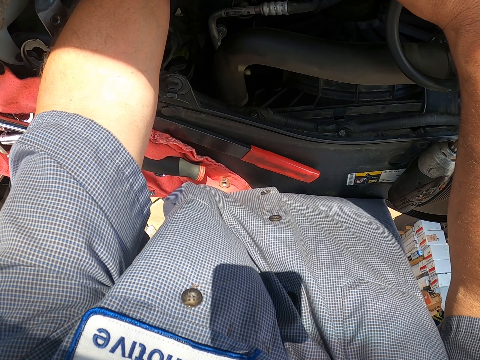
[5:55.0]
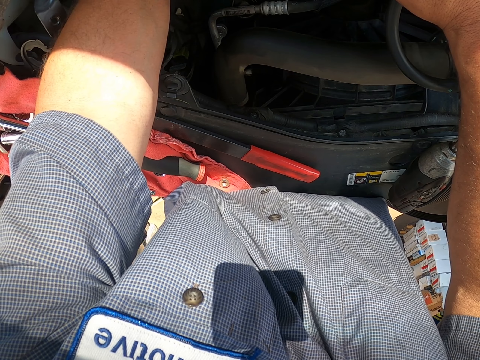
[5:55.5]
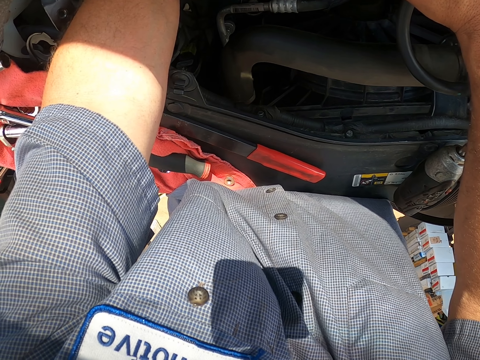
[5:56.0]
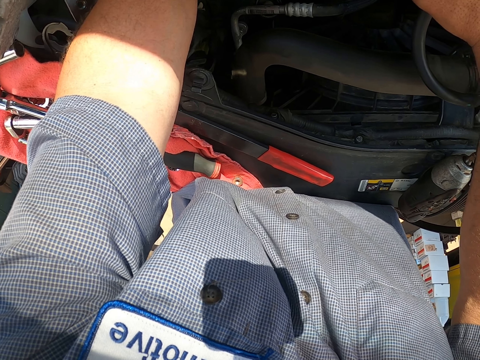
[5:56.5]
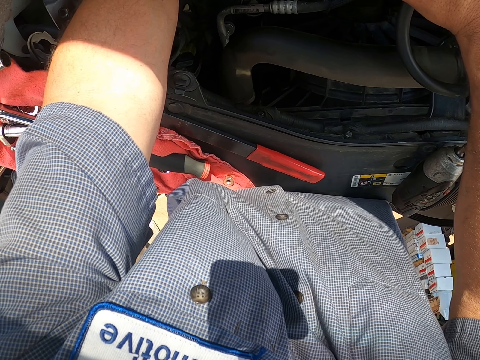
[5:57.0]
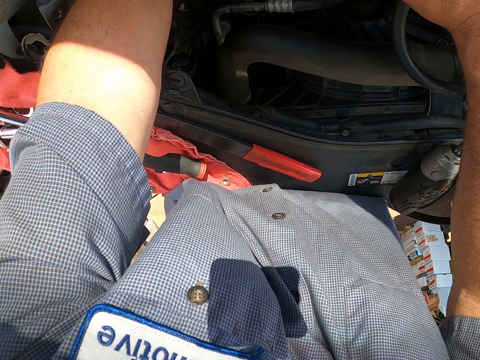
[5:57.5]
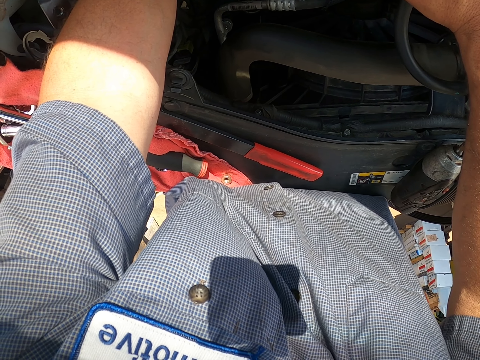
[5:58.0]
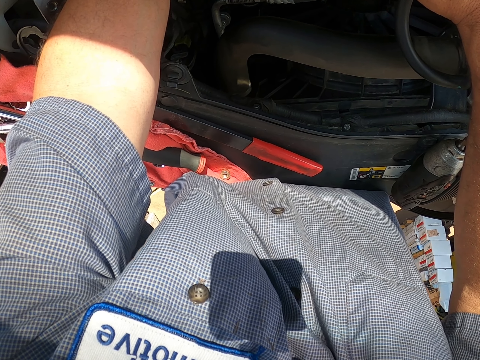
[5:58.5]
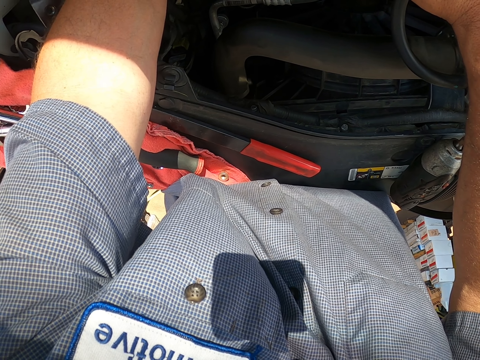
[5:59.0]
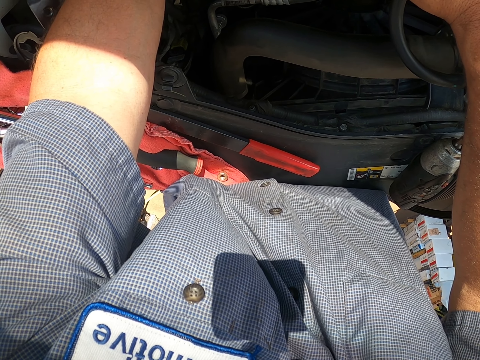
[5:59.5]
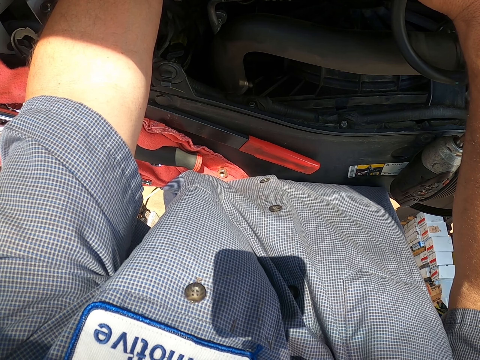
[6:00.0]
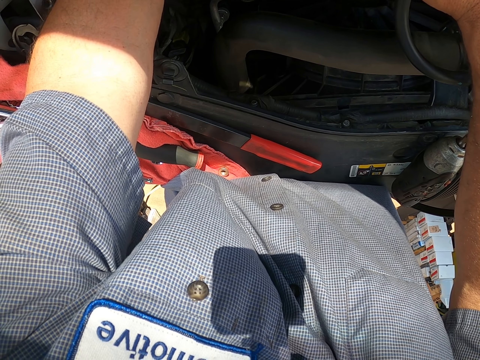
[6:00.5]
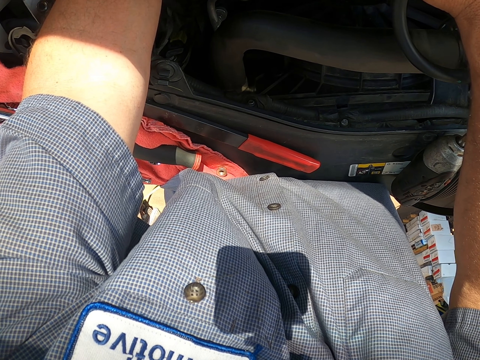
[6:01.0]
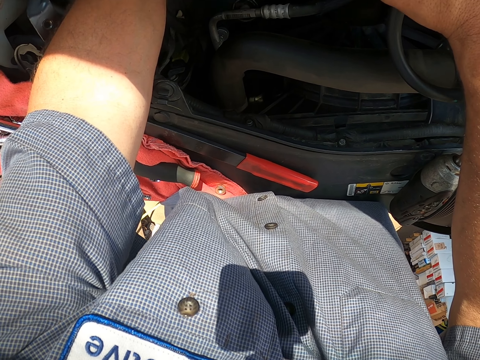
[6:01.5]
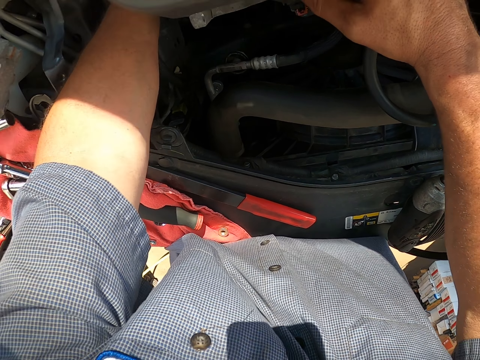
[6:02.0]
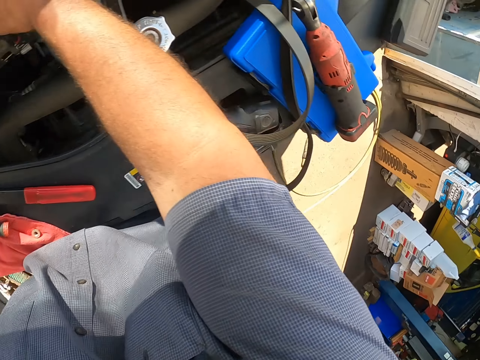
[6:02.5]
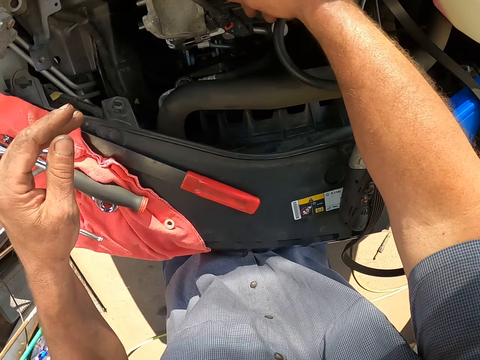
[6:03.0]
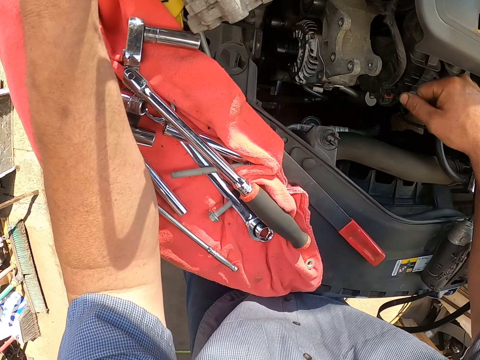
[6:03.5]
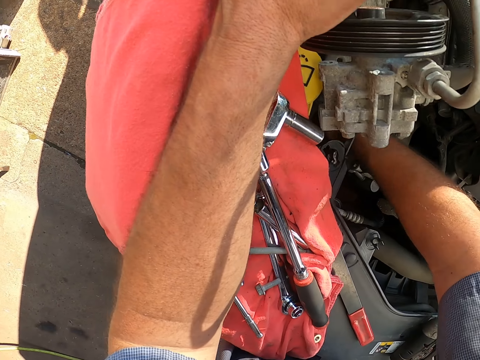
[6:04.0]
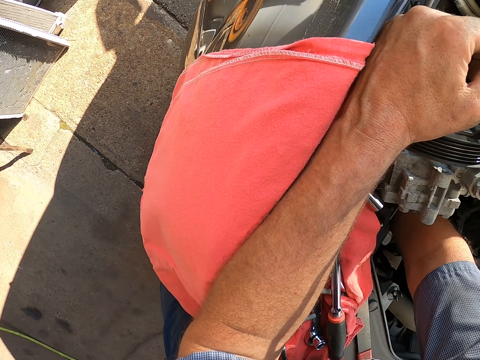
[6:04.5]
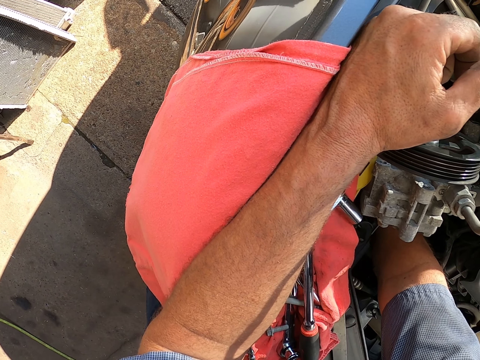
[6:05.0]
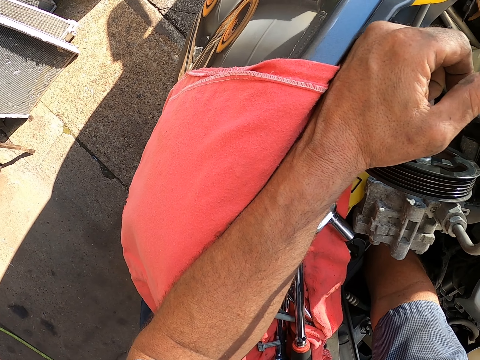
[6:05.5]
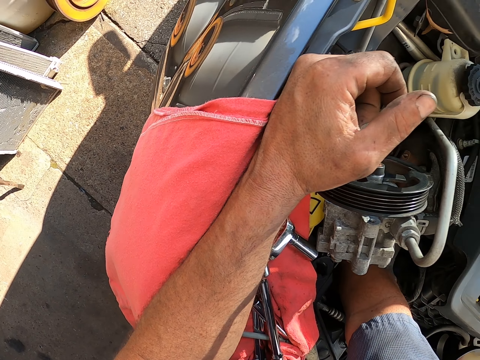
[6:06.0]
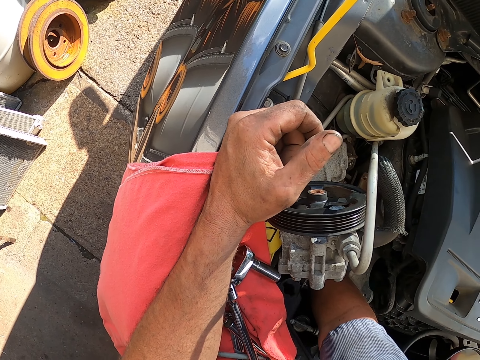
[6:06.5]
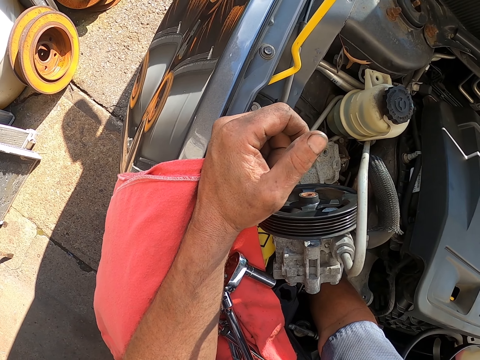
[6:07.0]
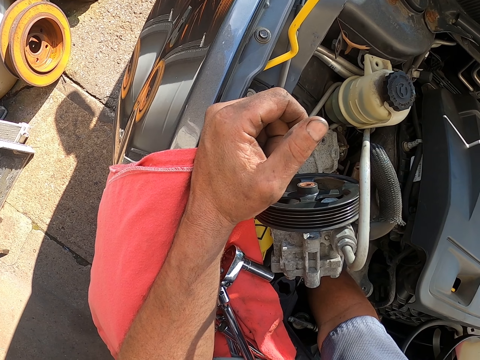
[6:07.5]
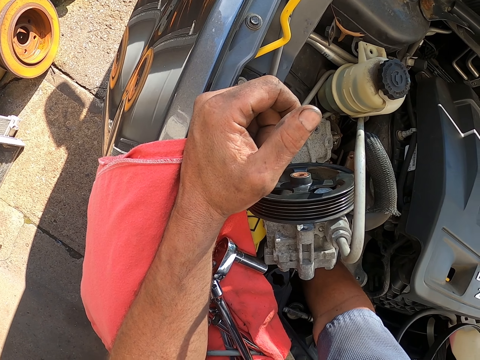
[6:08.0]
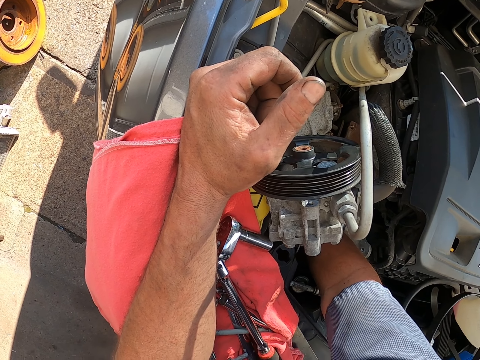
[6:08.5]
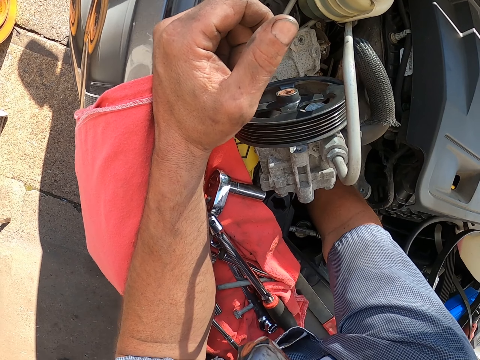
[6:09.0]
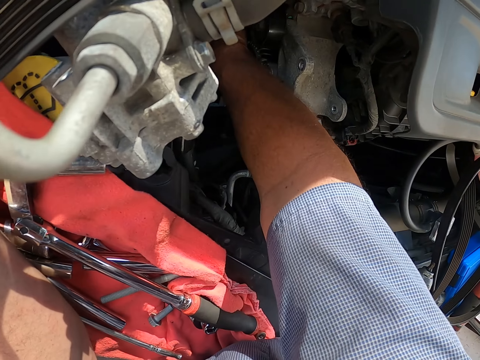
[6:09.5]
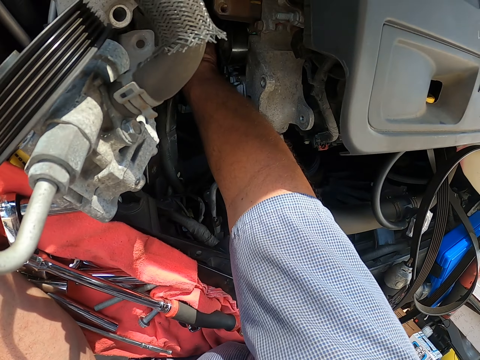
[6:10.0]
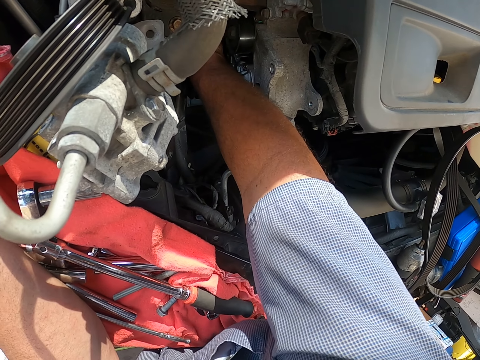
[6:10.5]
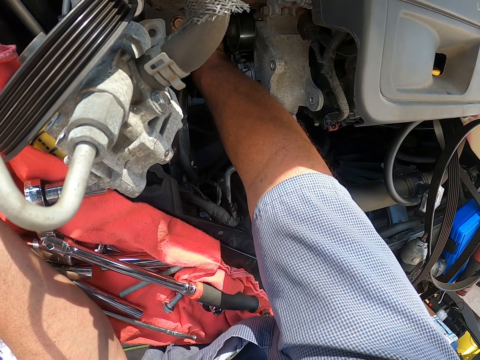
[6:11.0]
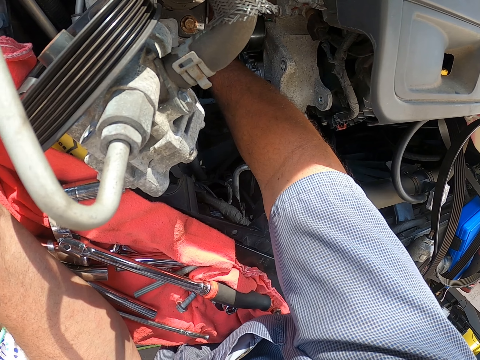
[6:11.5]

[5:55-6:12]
The camera wearer rests a hand on the bonnet. He removes his left hand from under the bonnet. He fixes the engine. He reaches the right hand under the bonnet. He fastens the part under the vehicle.

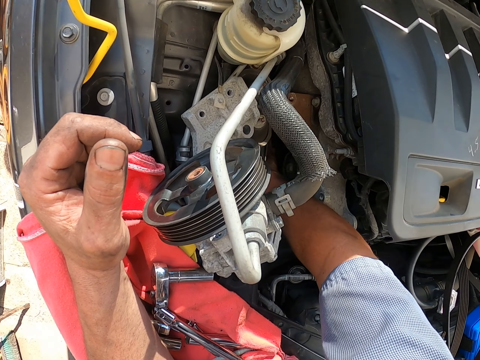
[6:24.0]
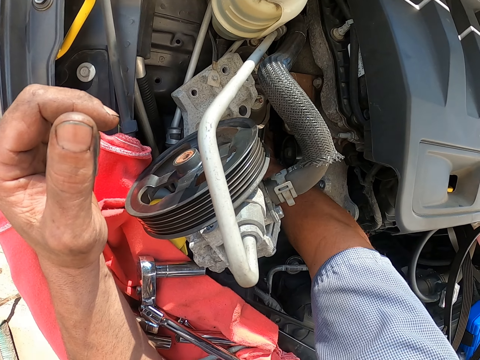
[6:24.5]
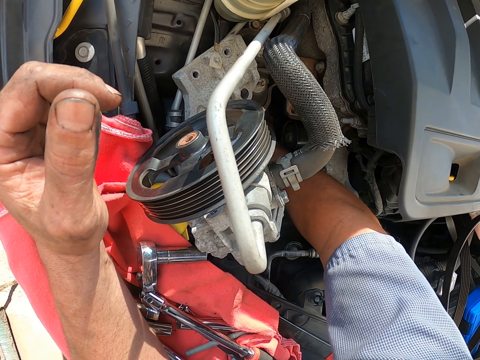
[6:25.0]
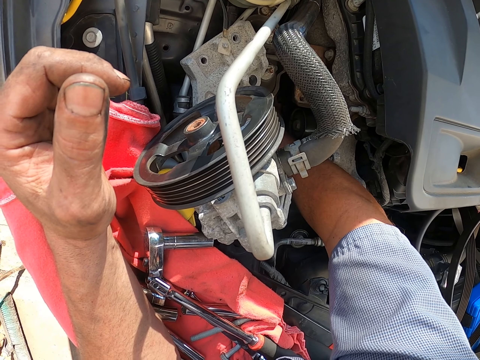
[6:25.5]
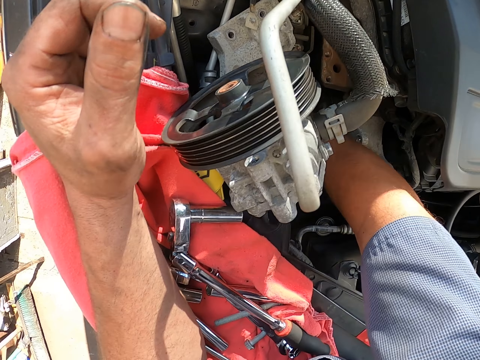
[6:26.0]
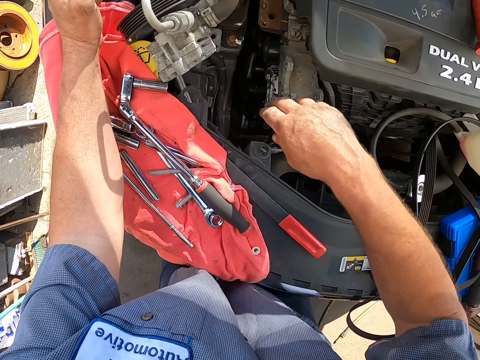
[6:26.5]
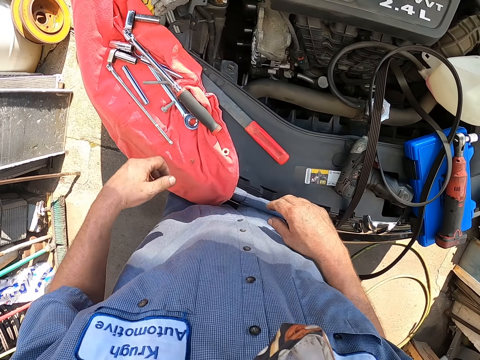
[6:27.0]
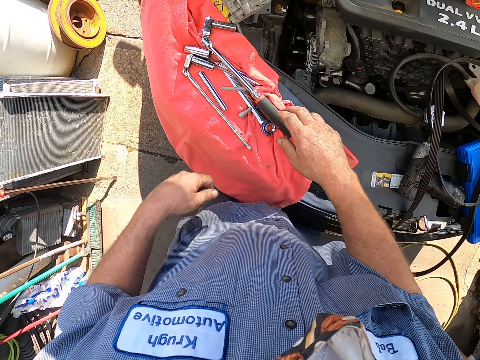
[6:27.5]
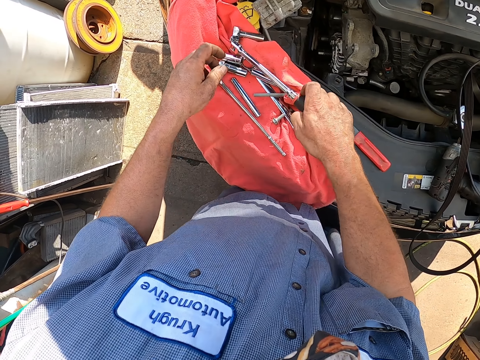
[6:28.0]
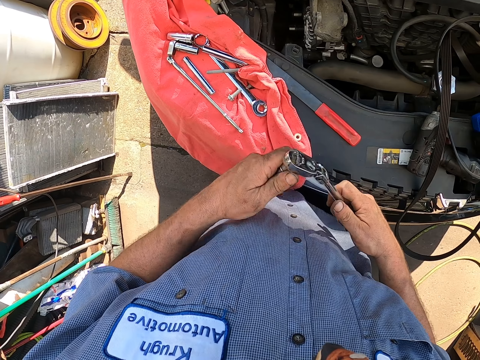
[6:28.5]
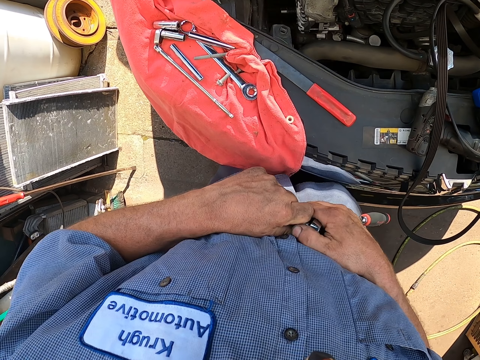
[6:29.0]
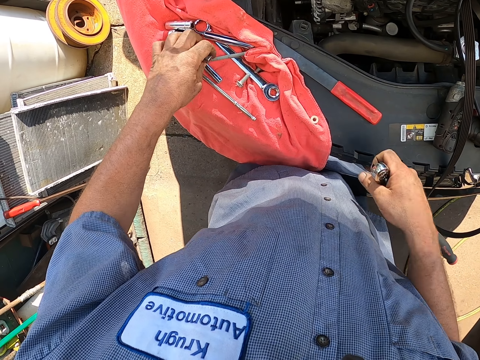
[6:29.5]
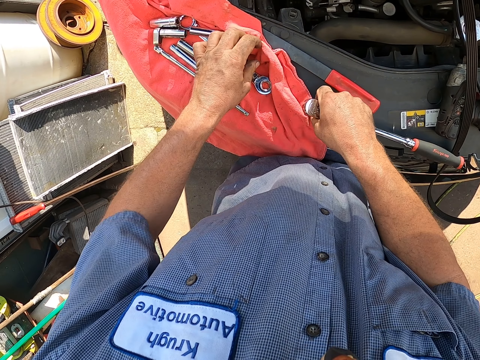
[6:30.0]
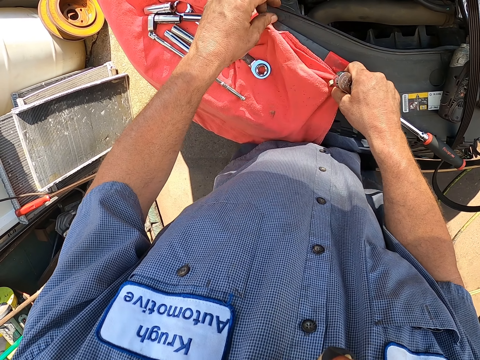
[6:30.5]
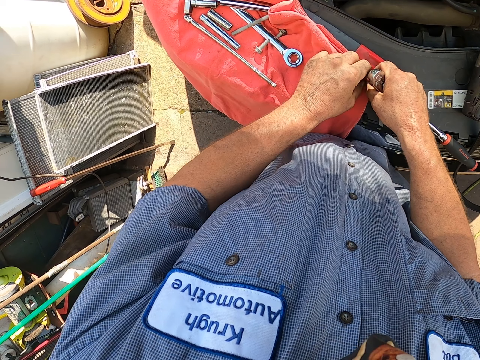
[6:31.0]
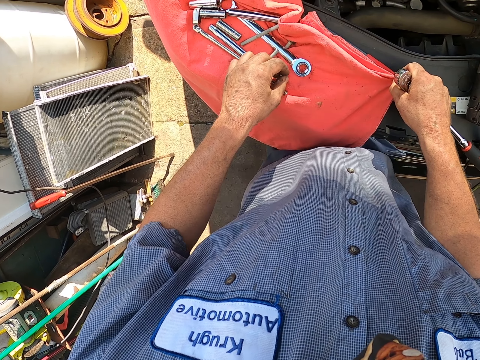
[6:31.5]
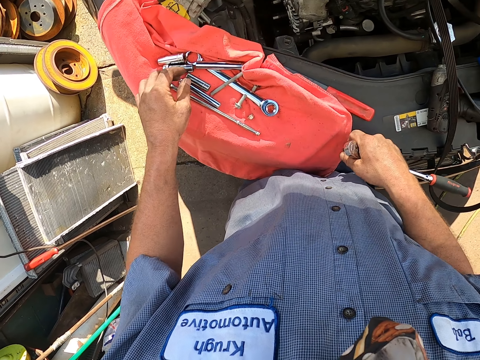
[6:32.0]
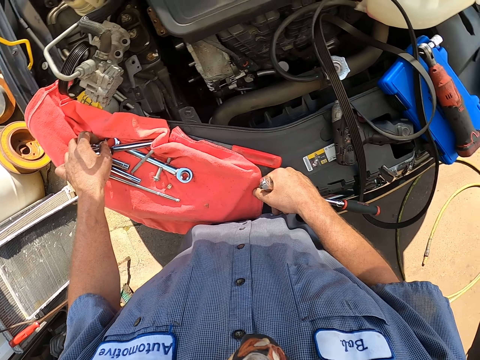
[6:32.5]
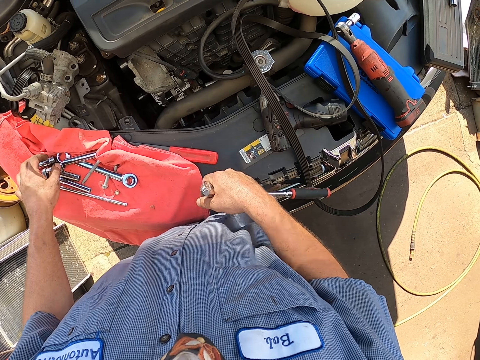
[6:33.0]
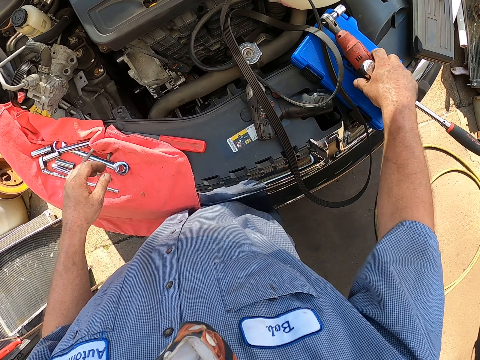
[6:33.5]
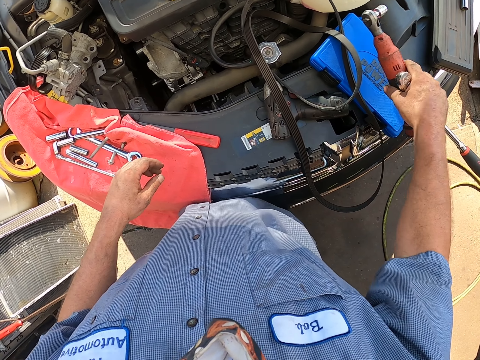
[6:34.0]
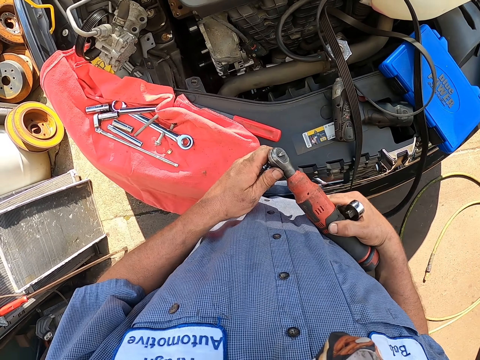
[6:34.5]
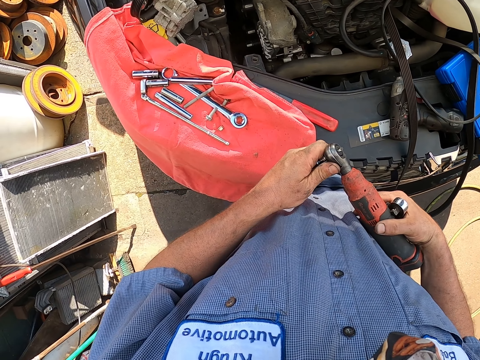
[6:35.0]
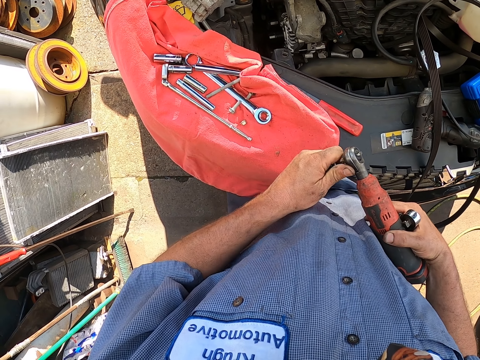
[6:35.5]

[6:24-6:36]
The camera wearer removes his hand from under the bonnet. He picks up a bolt fastener or torque wrench from the vehicle. He removes a bolt bit or socket from the fastener. He puts the bolt bit on the vehicle. He picks up a nut. He spreads a fabric on the vehicle. He drops the nut. He touches the socket. He takes another bolt fastener or wrench from the vehicle top. He removes the socket from the wrench.
